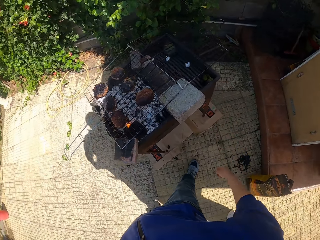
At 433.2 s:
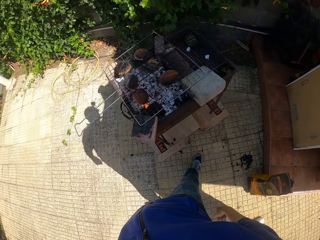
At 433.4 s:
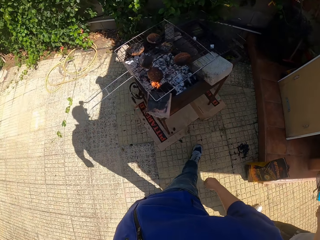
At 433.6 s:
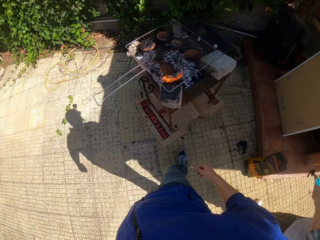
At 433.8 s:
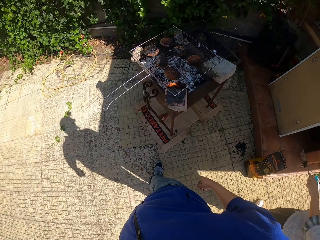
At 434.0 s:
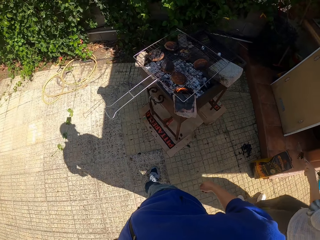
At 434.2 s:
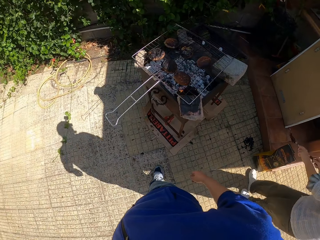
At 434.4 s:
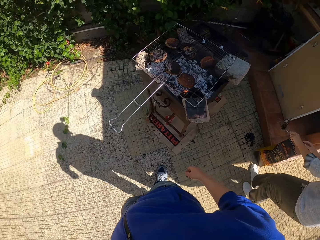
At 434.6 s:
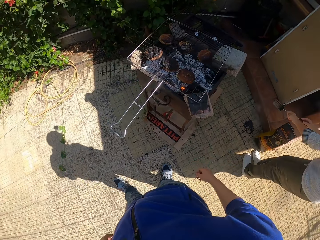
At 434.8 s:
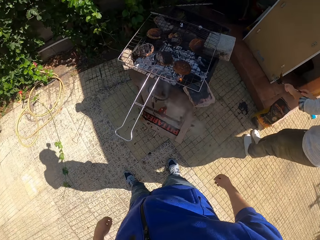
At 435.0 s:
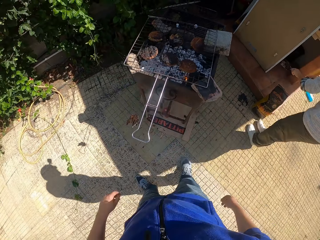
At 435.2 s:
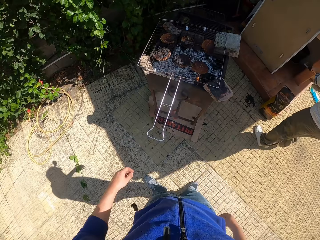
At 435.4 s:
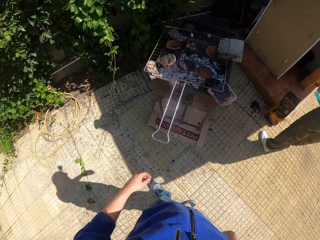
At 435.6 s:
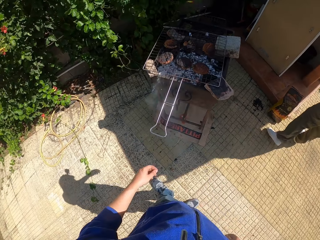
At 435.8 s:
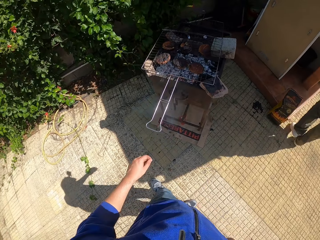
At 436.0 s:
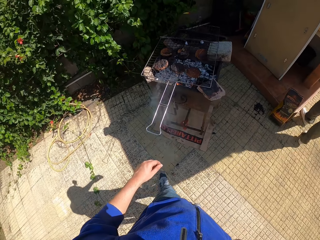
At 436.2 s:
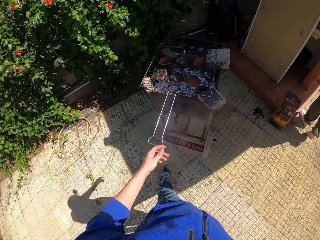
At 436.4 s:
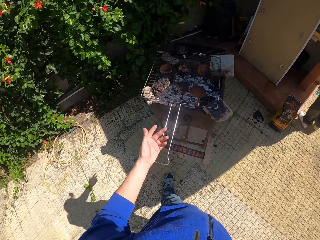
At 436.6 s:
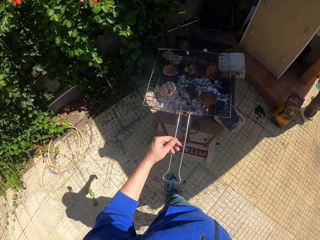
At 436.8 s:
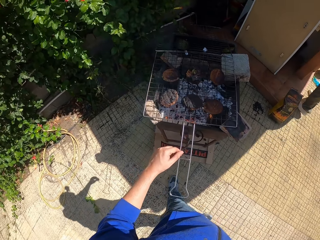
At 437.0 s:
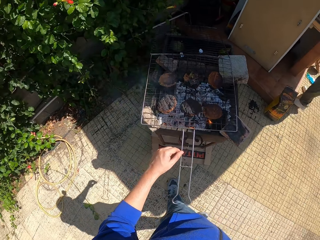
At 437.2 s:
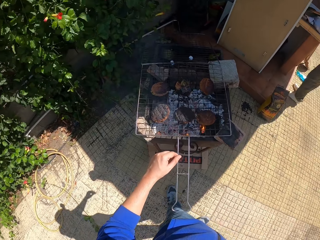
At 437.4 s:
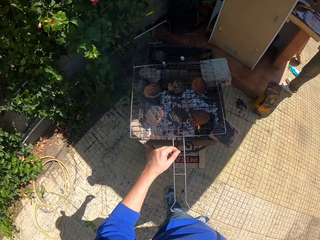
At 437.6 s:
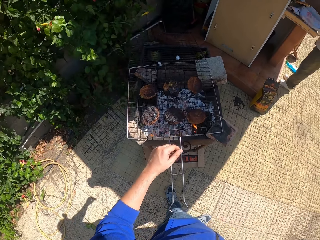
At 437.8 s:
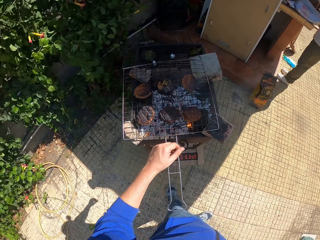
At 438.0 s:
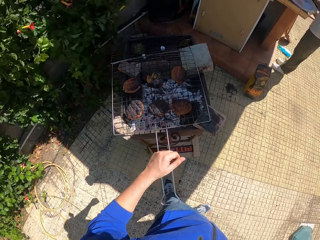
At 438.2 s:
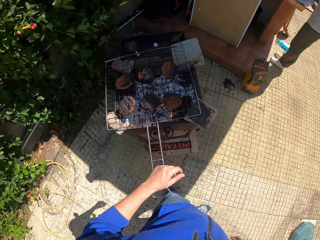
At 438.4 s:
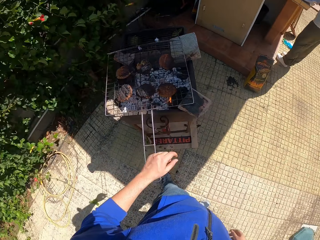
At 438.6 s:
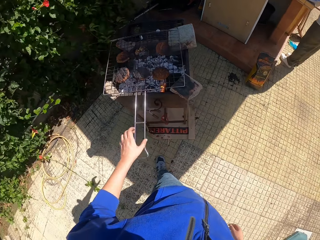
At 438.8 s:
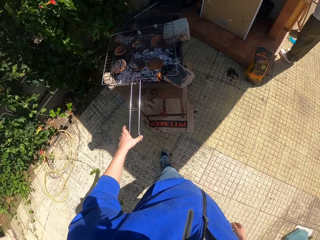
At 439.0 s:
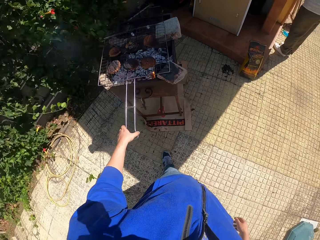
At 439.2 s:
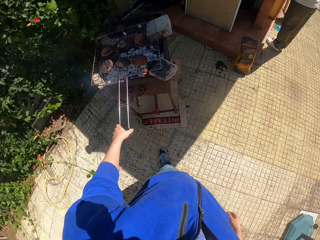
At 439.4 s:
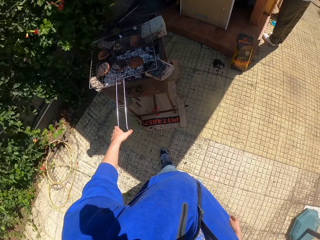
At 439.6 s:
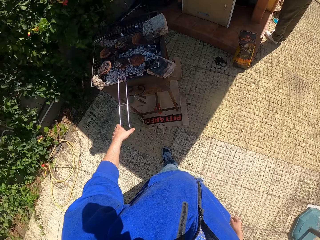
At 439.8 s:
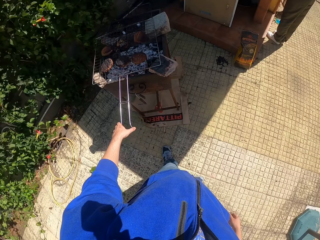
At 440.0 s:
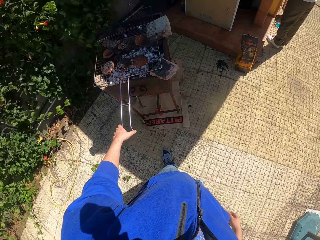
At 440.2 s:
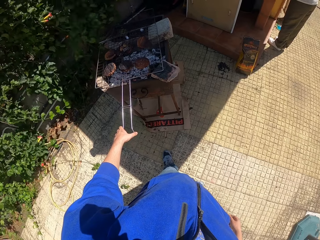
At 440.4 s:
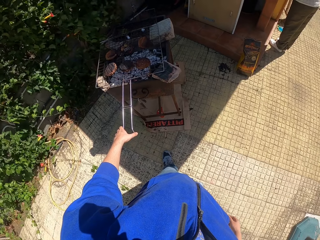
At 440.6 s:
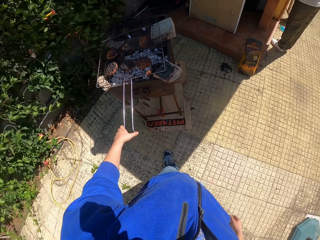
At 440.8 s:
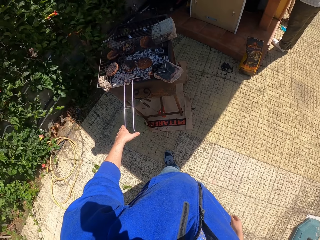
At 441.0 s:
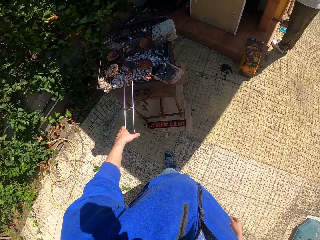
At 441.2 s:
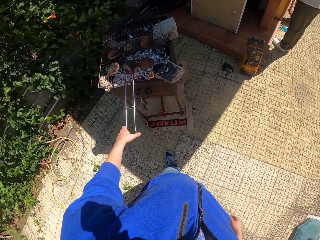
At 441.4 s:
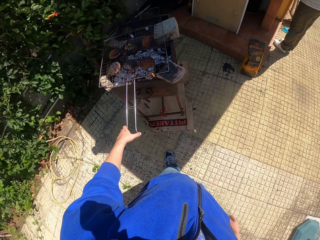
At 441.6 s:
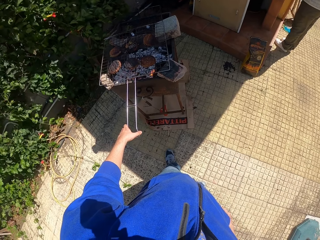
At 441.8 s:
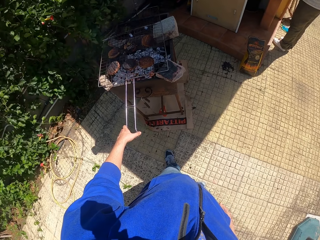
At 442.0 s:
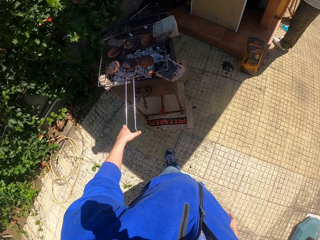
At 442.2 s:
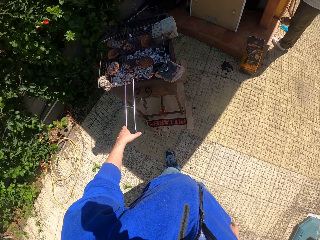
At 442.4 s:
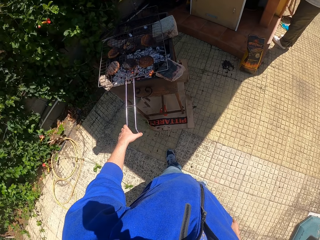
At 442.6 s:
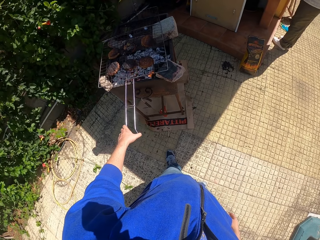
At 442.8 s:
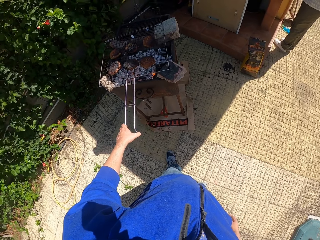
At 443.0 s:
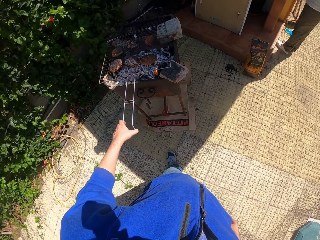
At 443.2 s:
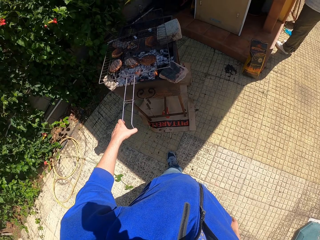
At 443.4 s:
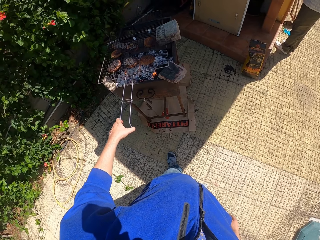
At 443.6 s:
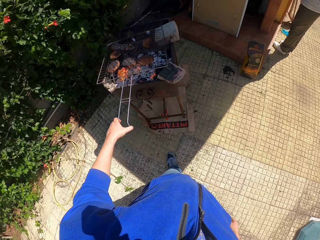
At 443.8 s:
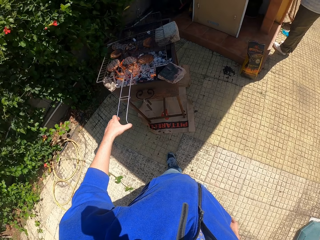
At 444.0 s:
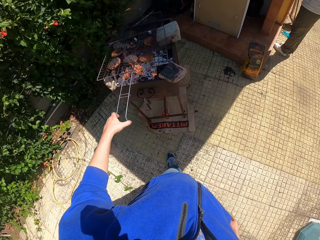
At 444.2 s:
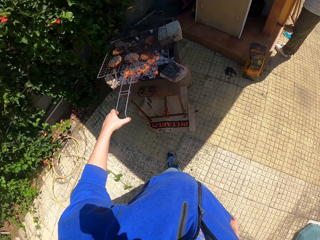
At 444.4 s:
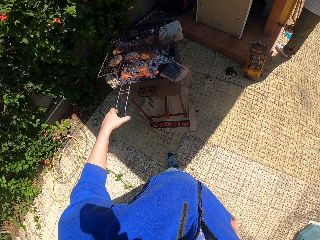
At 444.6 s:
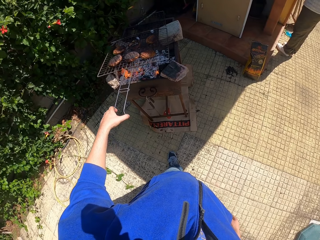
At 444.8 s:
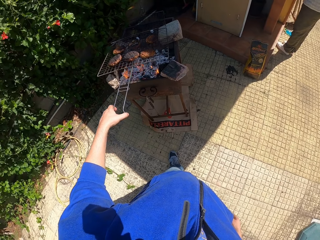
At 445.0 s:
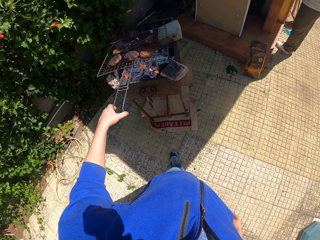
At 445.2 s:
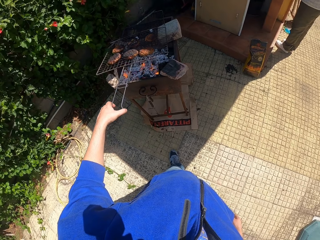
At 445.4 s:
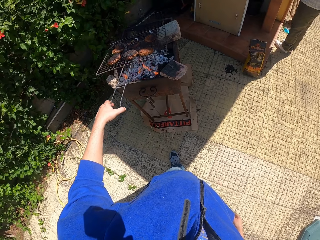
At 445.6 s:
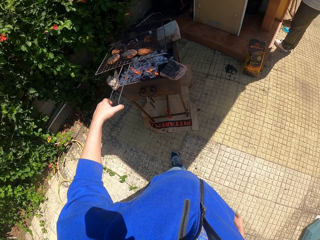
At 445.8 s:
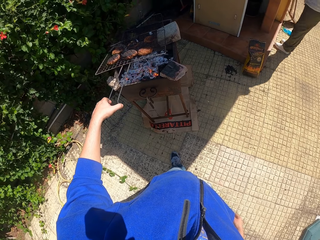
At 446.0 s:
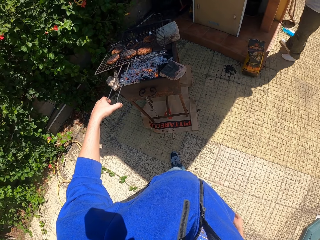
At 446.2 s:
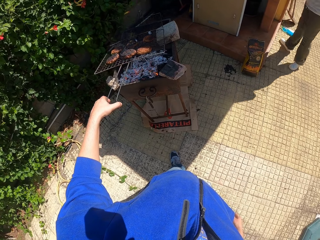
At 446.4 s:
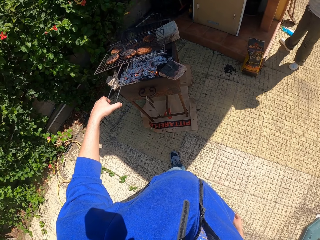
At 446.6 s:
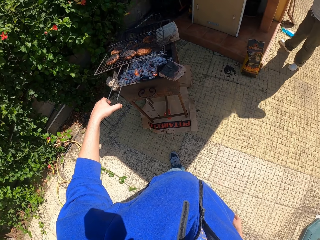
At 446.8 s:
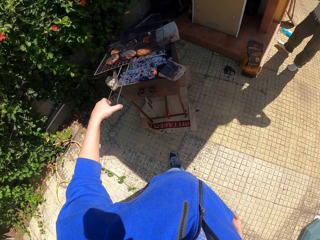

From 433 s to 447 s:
The camera wearer drops the leaf in his left hand in the fireplace of the grill. He walks around a verandah. He looks around the verandah. He holds the handle of the grill with his left hand. He adjusts a mesh on the griller. He raises the handle of the grill in his left hand. He looks around the verandah. He adjusts the mesh on the griller.

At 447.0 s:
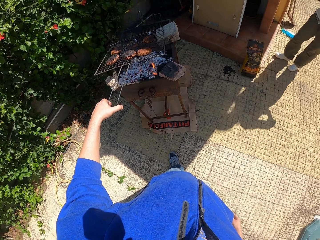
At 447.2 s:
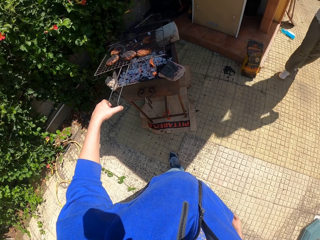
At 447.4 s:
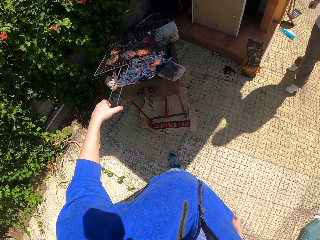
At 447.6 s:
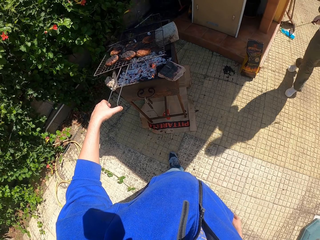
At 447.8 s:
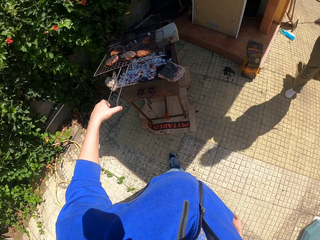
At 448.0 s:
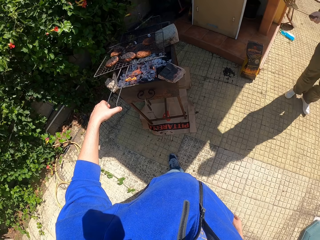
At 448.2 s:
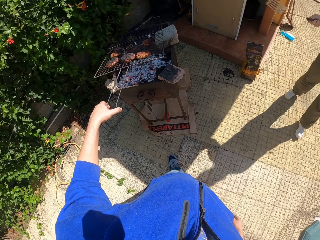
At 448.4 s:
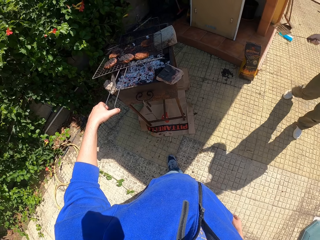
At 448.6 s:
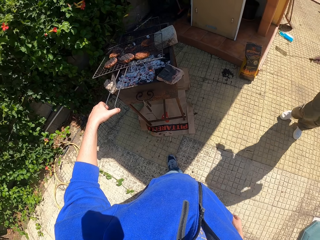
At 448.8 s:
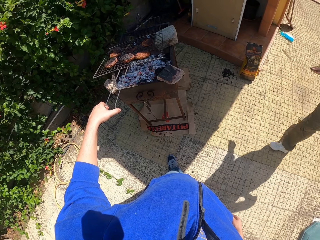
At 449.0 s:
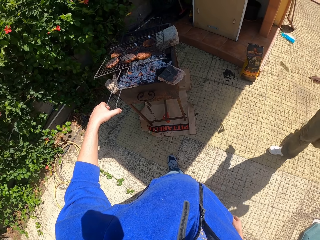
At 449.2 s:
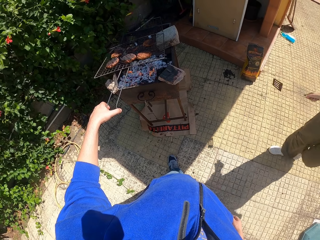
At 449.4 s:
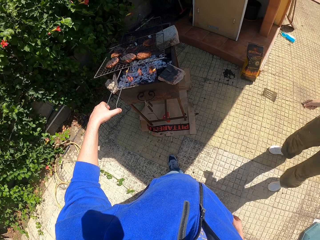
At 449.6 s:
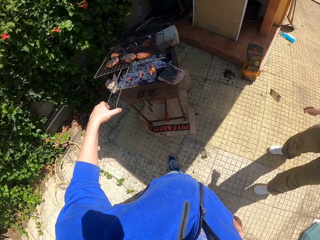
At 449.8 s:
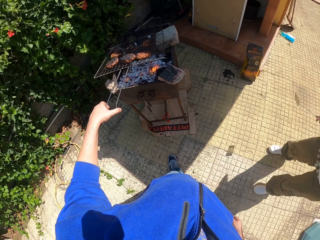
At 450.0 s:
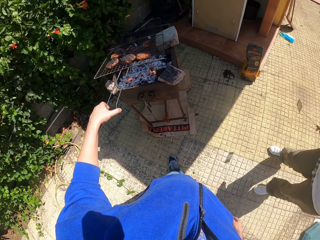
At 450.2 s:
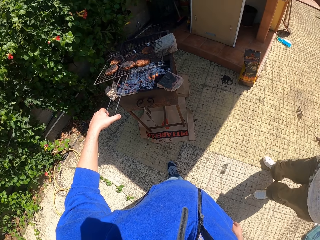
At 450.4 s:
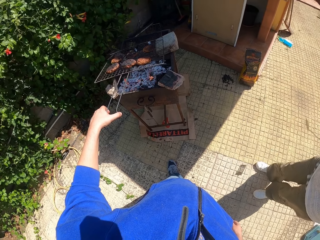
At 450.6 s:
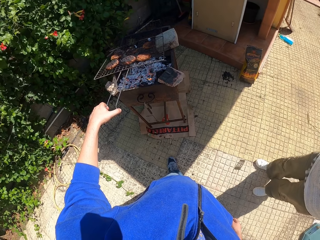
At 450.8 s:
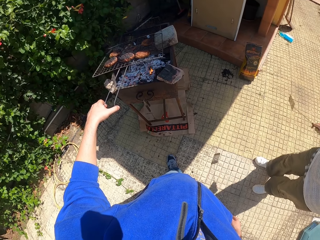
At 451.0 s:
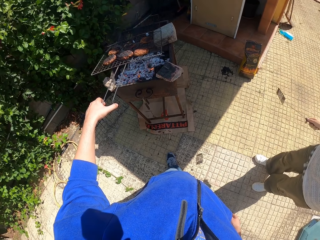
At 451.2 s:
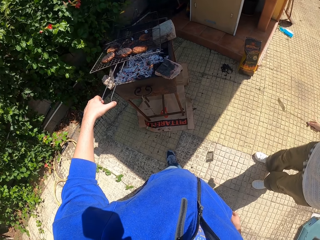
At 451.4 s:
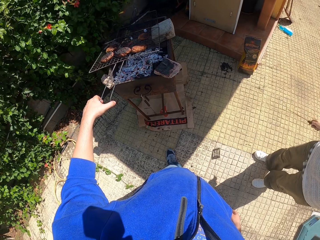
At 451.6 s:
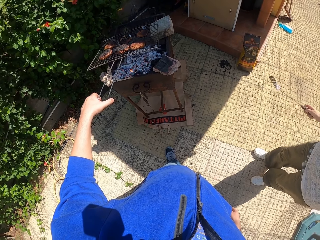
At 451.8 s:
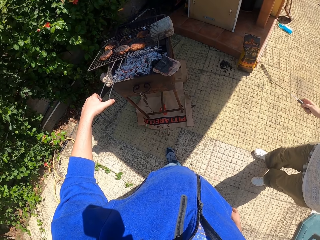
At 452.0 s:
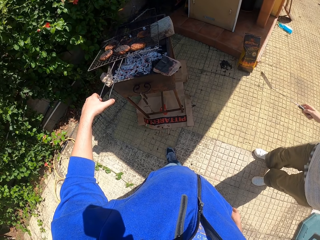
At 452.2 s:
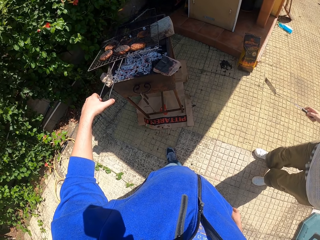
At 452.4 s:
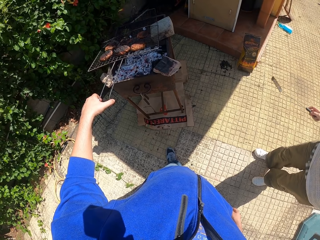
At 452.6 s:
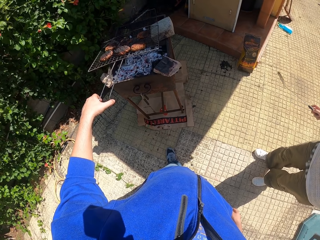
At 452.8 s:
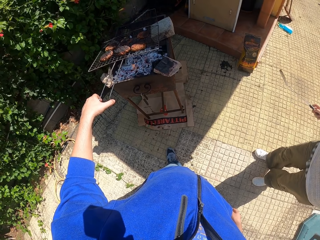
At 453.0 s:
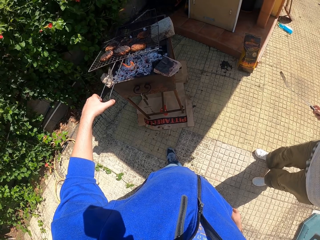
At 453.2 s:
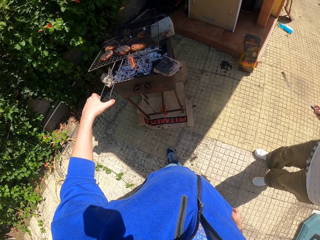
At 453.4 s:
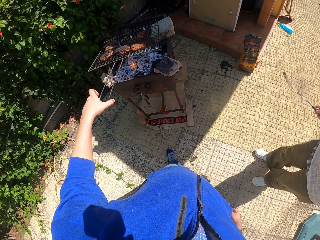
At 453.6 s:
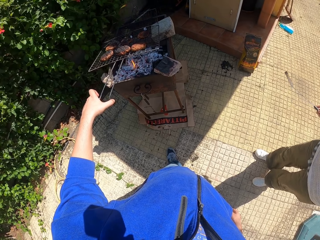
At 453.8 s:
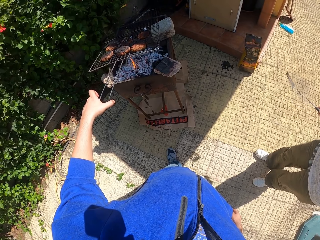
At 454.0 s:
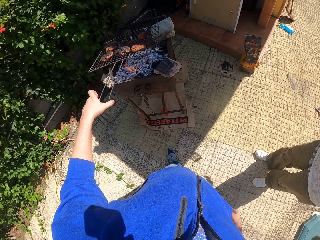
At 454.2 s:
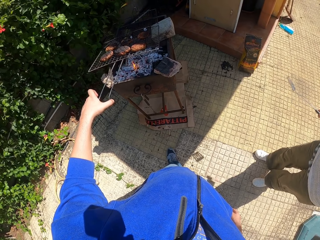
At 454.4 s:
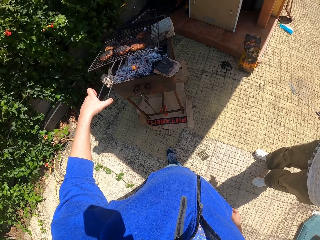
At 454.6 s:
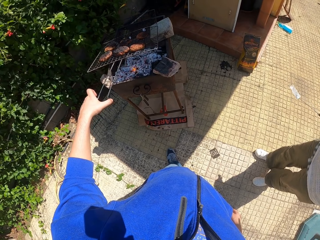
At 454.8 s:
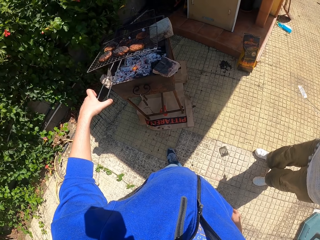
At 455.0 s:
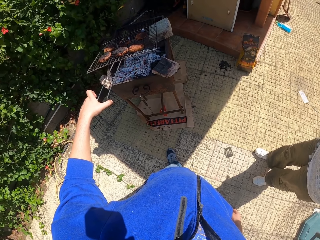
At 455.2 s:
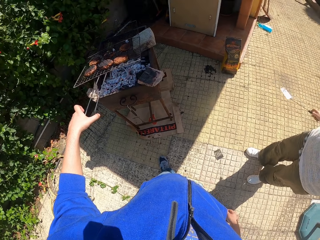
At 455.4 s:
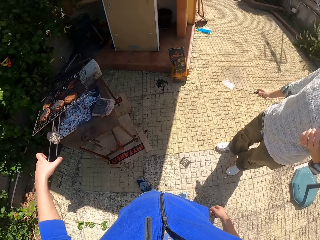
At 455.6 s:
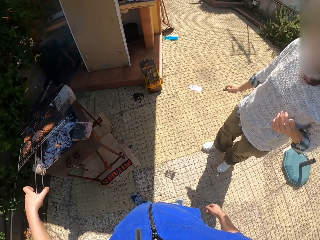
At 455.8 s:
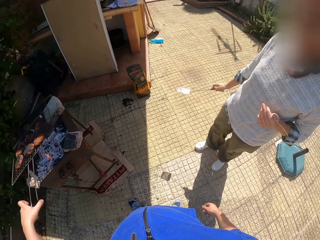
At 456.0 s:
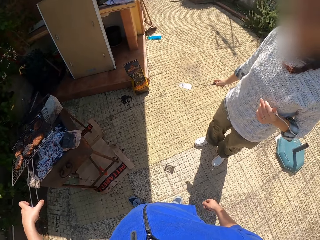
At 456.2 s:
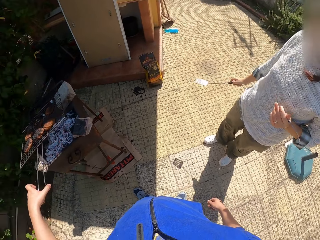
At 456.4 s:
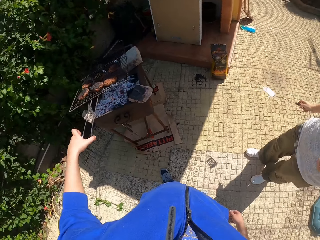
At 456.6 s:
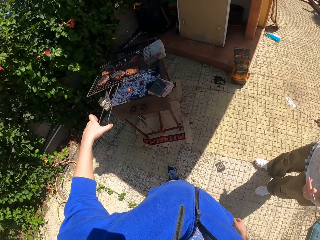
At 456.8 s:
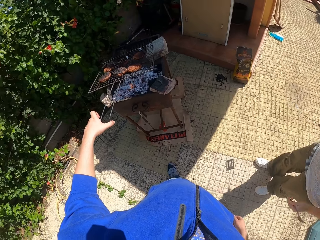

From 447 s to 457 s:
A lady walks around a verandah. The lady looks around the verandah. The camera wearer looks around the verandah.
